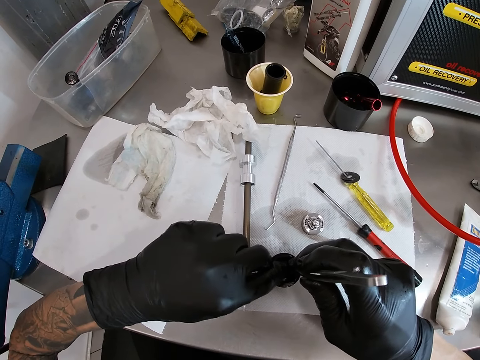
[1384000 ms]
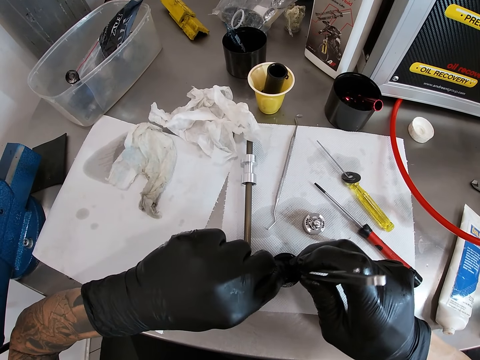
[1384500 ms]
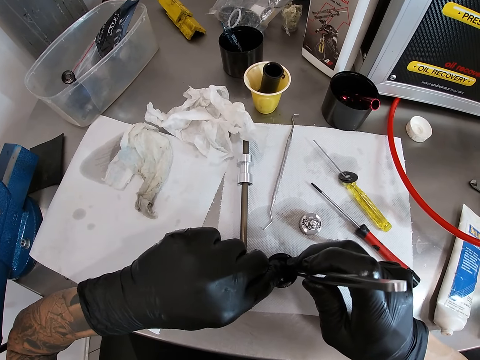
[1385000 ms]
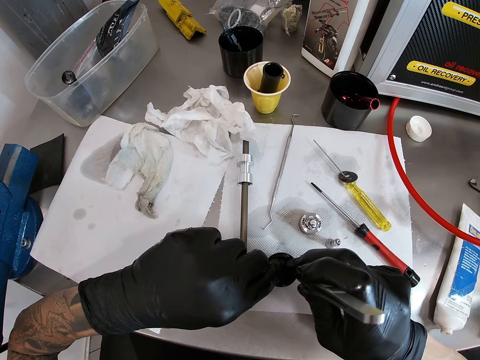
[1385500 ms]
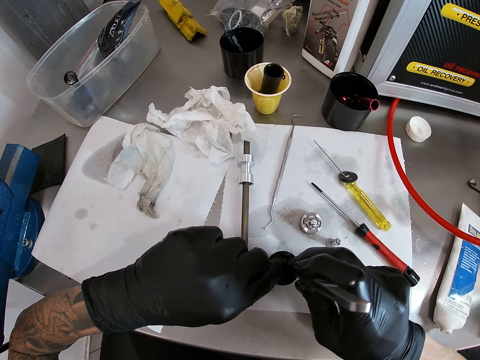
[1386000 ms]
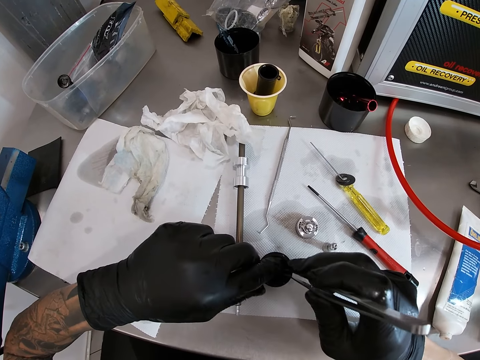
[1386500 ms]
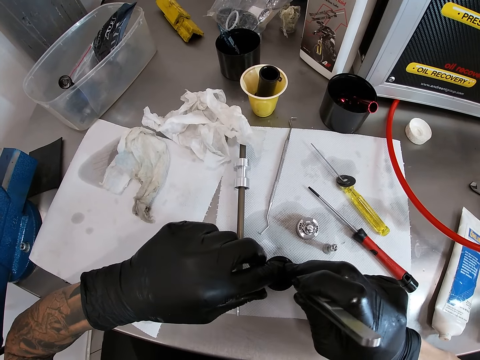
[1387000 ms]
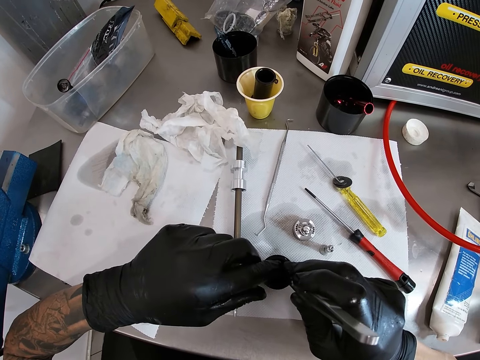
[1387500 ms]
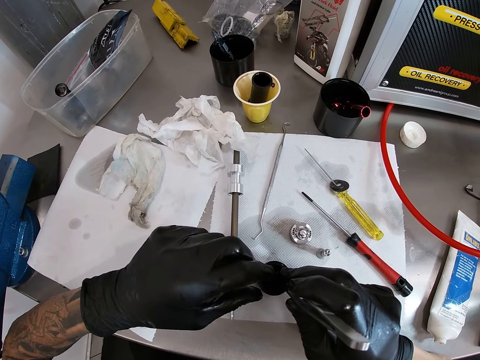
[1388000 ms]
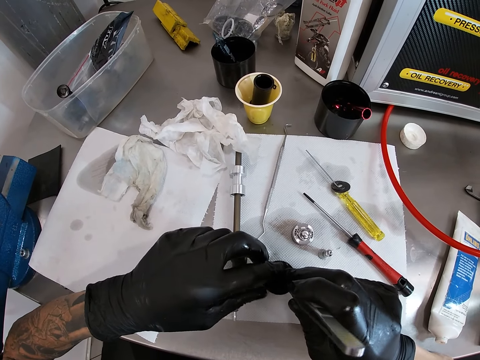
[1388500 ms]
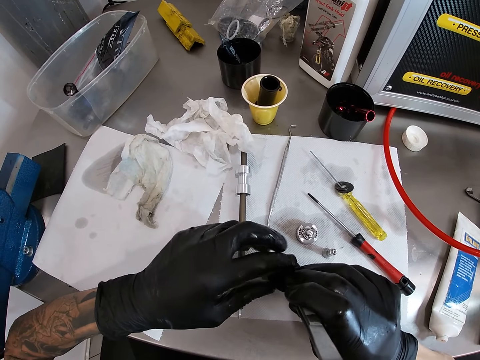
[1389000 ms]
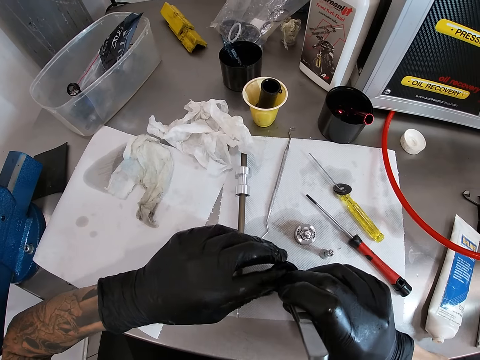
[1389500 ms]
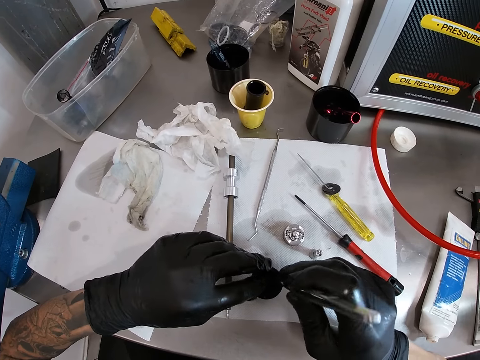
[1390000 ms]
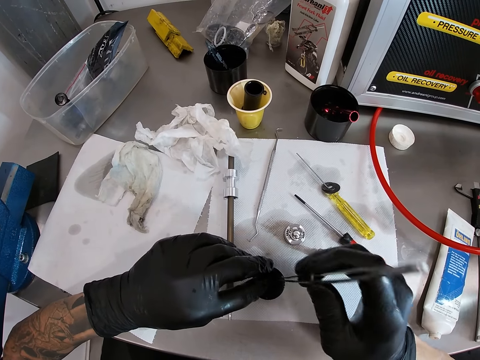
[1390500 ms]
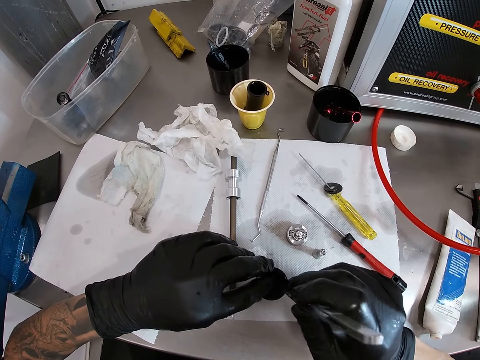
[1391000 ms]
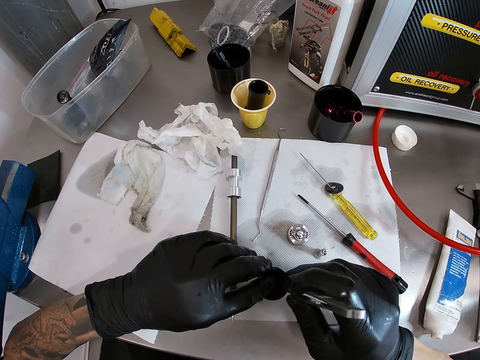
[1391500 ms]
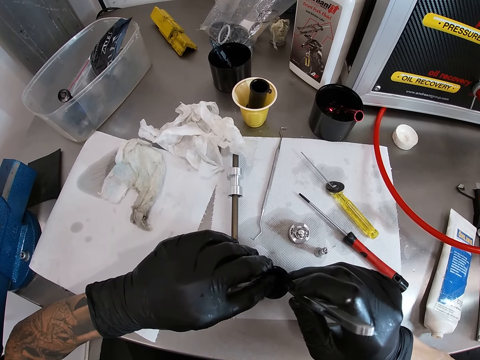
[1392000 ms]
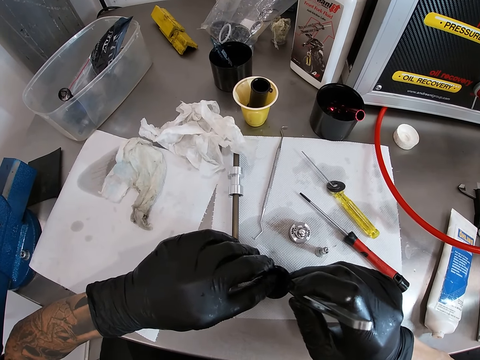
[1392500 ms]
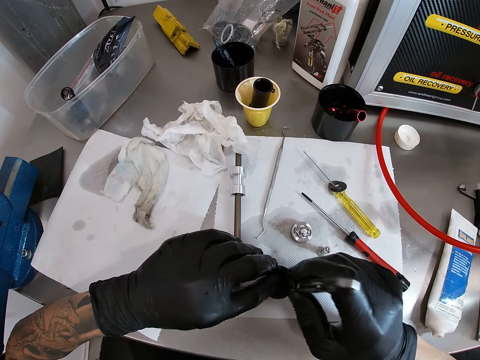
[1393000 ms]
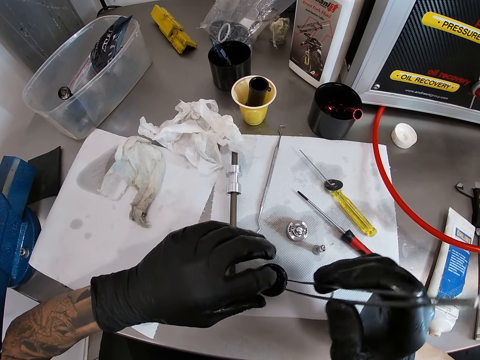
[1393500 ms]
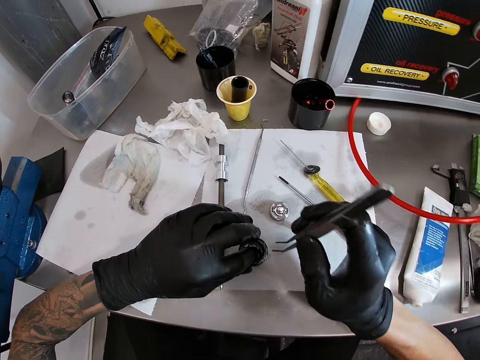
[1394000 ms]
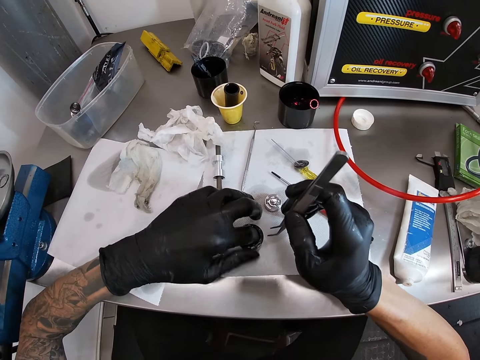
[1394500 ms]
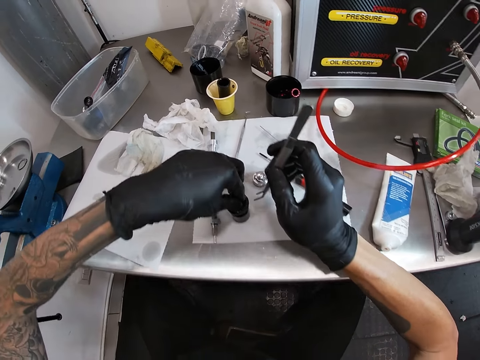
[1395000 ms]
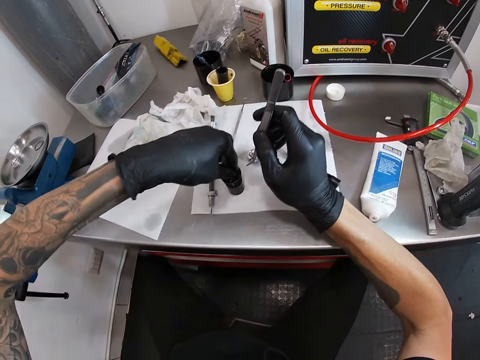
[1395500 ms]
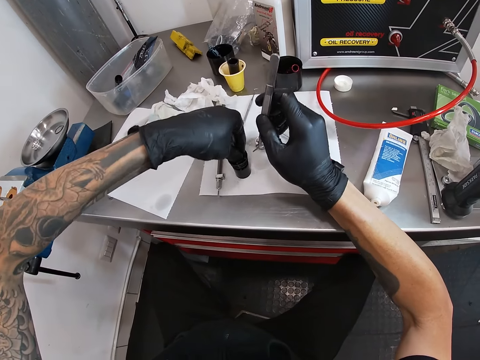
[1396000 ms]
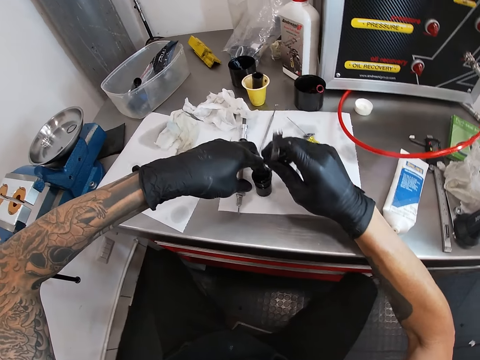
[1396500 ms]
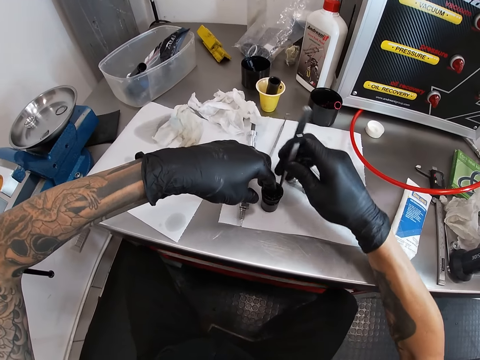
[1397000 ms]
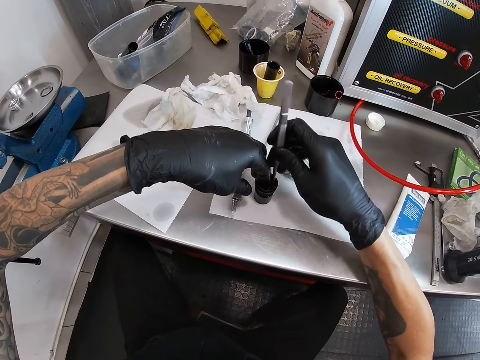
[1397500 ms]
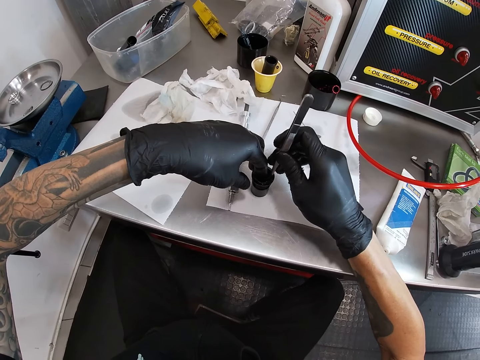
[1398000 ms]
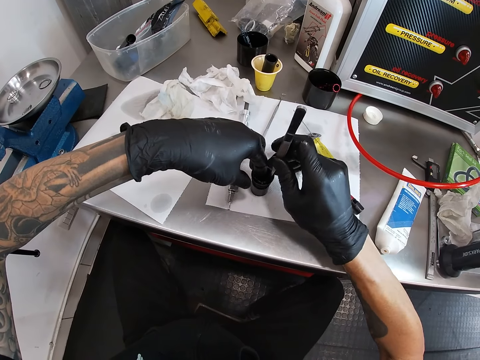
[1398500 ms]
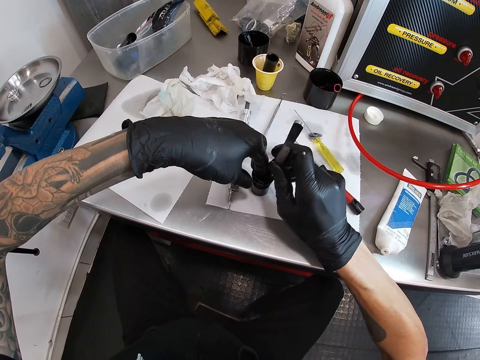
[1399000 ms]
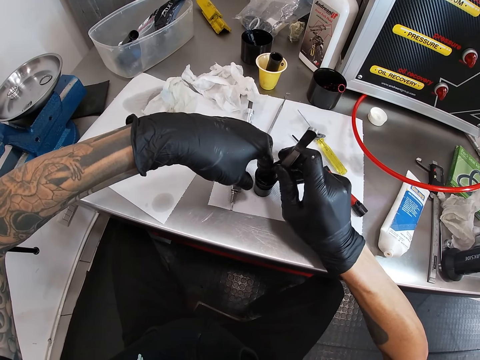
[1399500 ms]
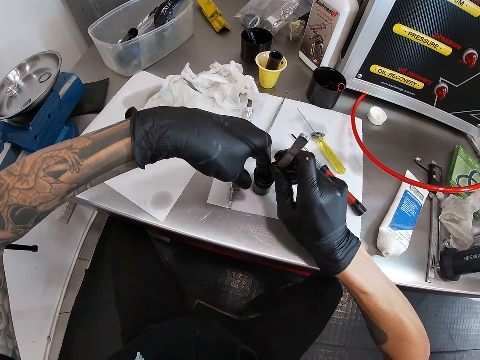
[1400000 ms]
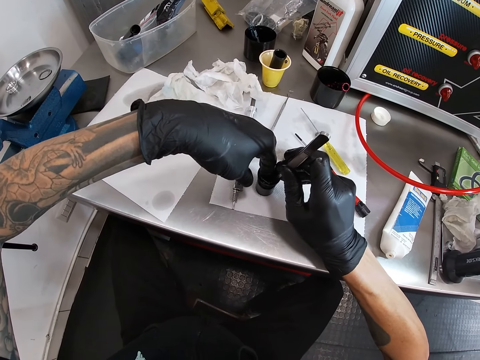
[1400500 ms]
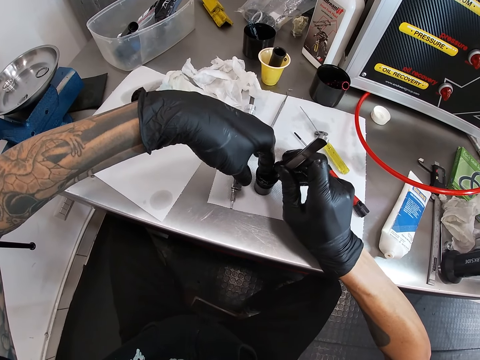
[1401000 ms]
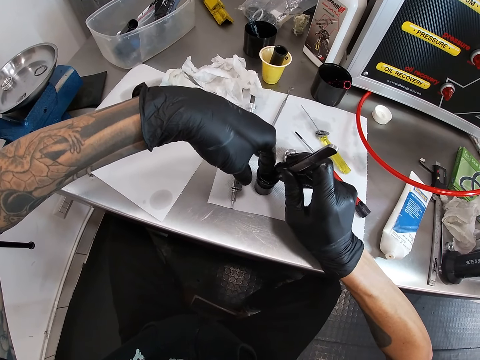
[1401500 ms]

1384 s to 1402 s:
The camera wearer removes the tweezer from the small pipe with his right hand. He puts his left hand into the small pipe. He puts the tweezer in the small pipe with his right hand. He moves his left hand and tweezers around in the small pipe.

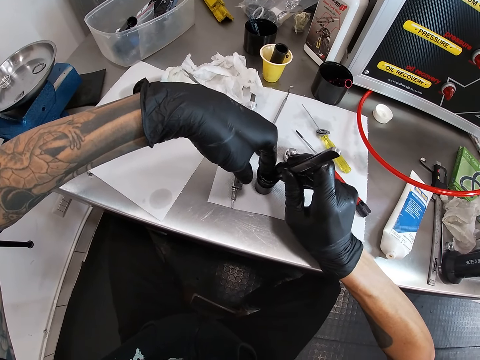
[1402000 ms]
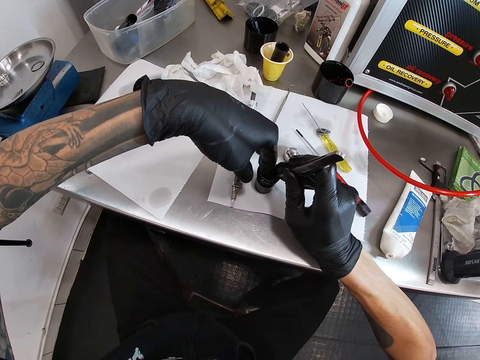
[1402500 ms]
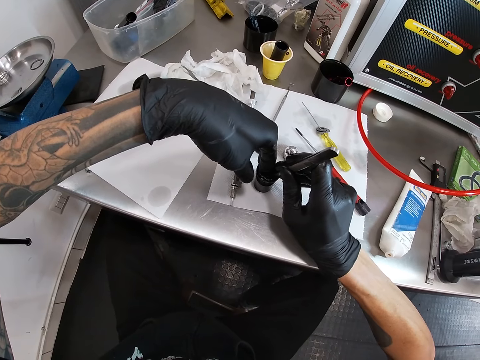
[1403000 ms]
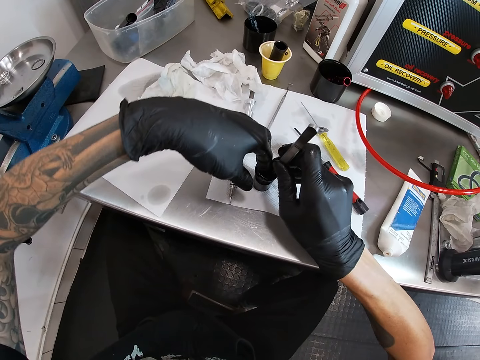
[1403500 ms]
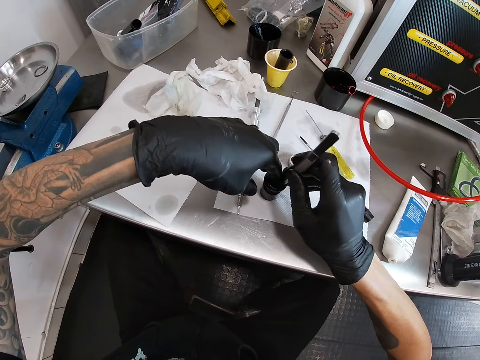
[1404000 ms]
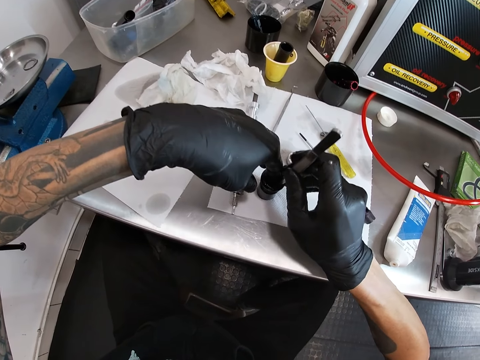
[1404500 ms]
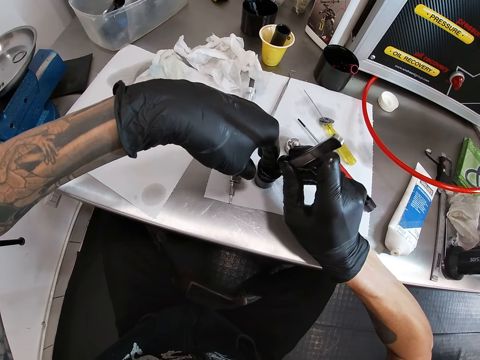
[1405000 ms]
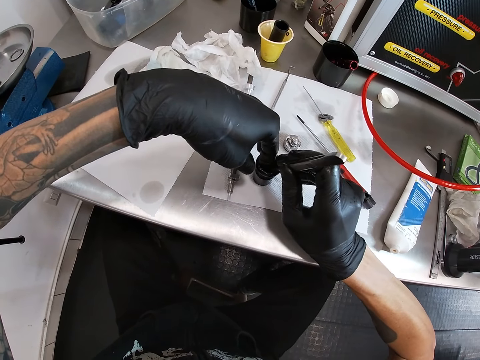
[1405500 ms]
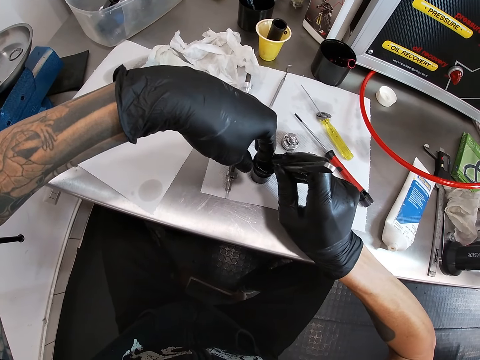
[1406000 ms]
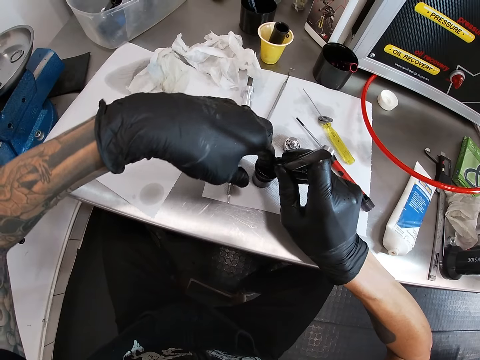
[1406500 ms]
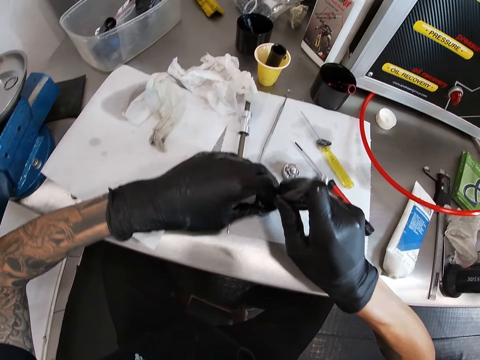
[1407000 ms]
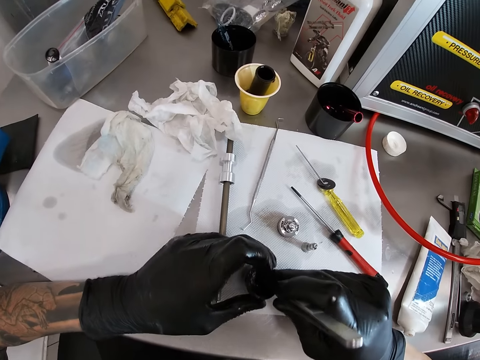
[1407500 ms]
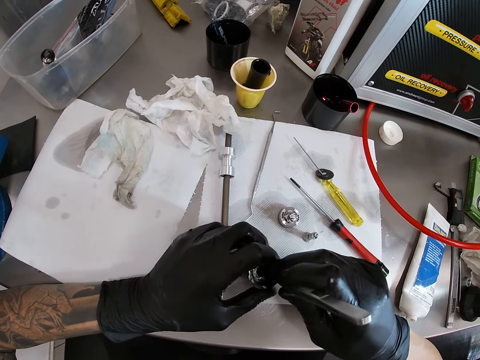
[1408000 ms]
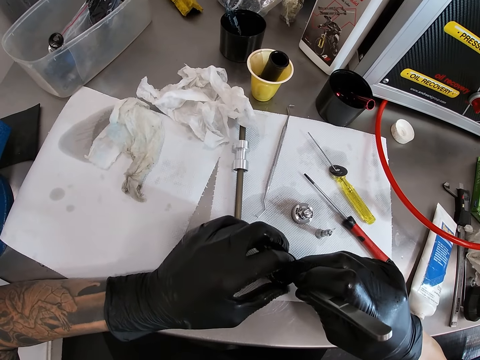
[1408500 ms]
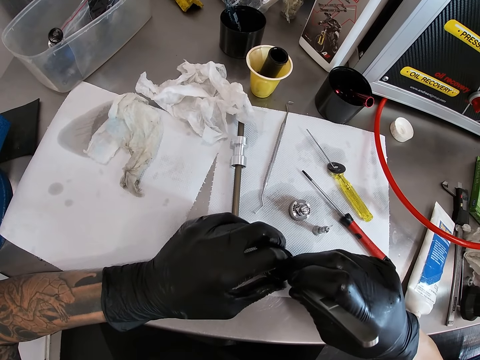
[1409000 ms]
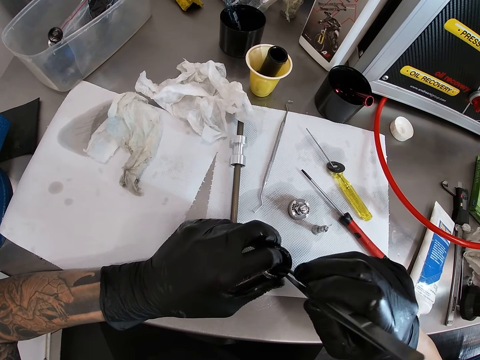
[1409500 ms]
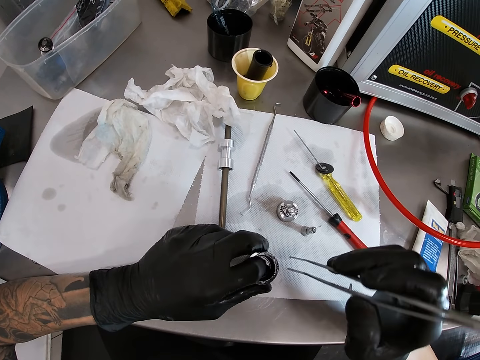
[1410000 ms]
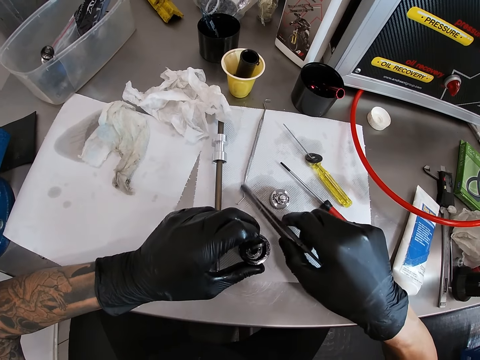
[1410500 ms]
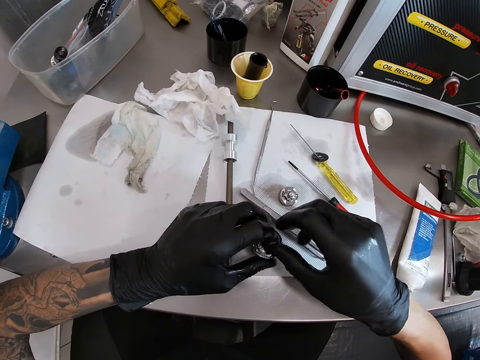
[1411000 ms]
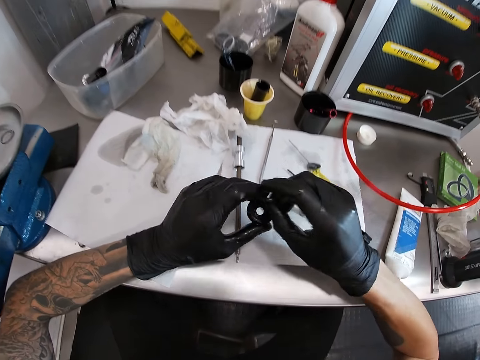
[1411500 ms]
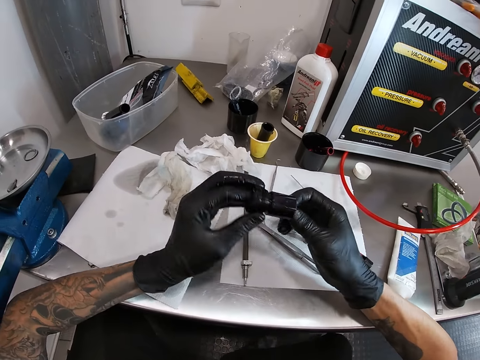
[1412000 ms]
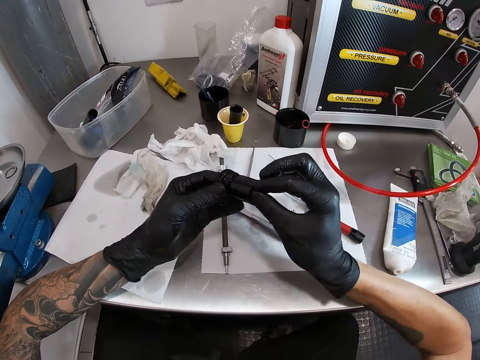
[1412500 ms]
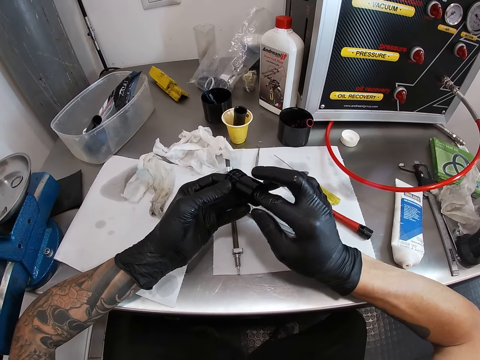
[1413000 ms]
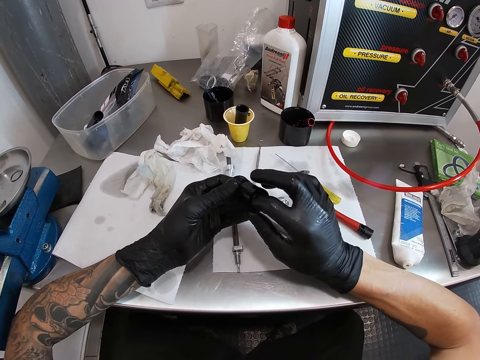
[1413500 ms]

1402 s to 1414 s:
The camera wearer removes the tweezer from the small pipe with his right hand. He drops the tweezer on the table with his right hand. He removes the nut from the small pipe with his right hand. He puts the nut in the small pipe with his right hand.
